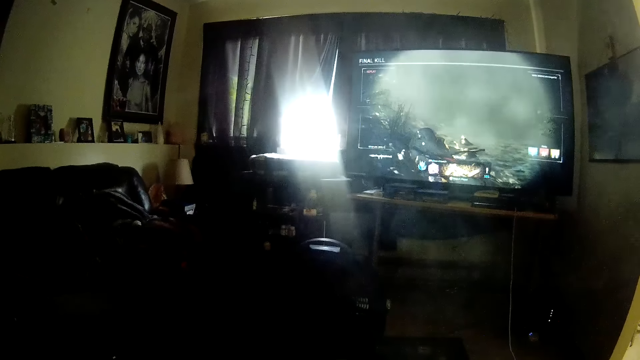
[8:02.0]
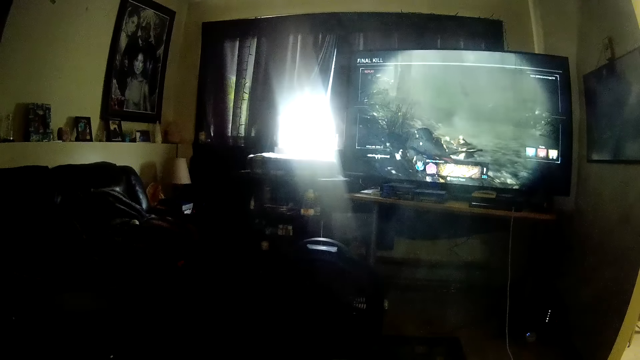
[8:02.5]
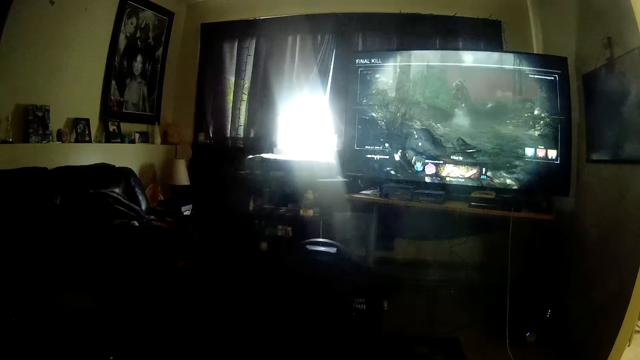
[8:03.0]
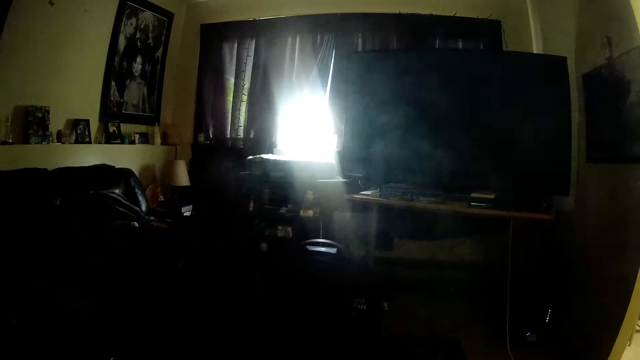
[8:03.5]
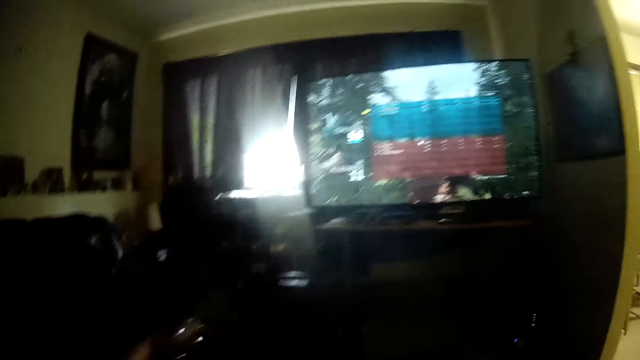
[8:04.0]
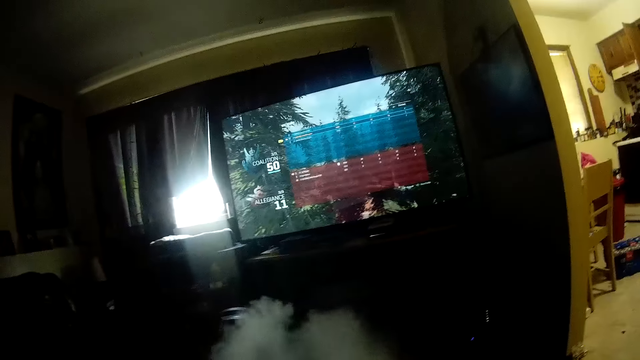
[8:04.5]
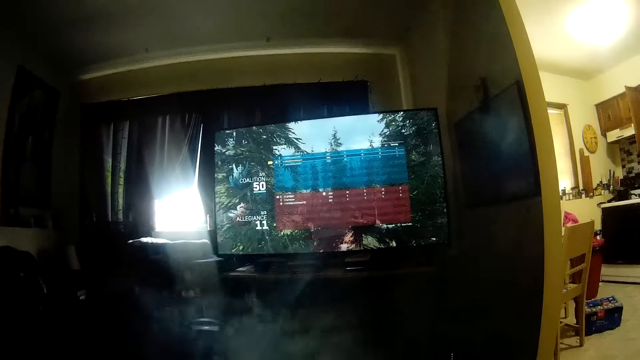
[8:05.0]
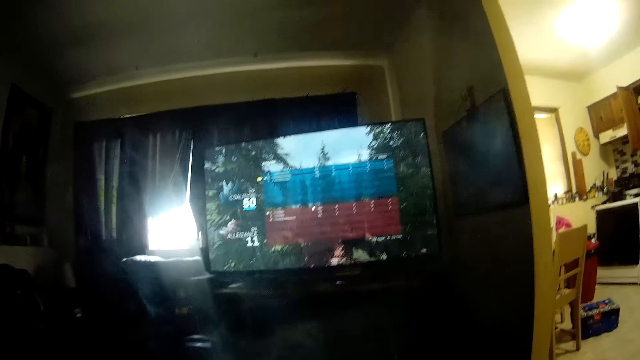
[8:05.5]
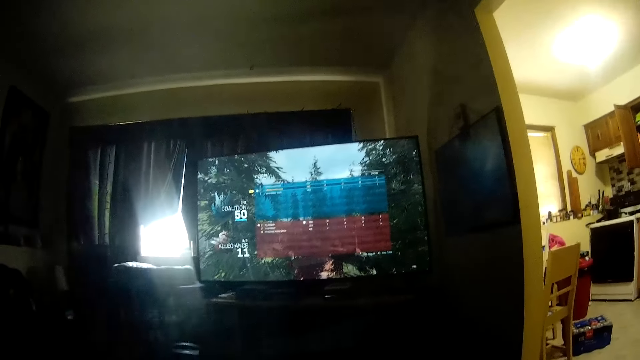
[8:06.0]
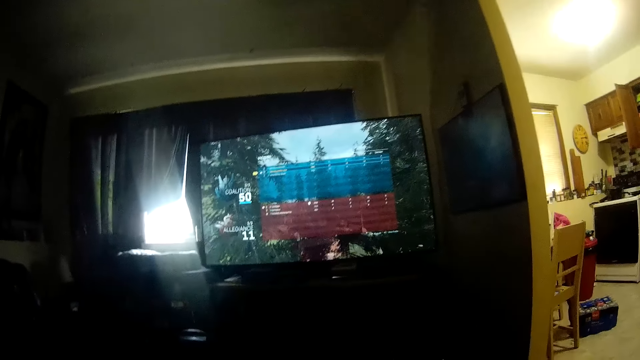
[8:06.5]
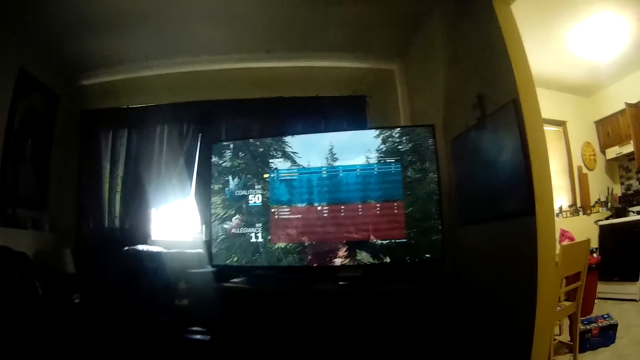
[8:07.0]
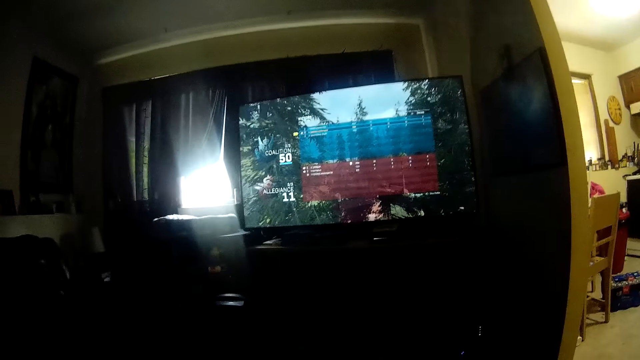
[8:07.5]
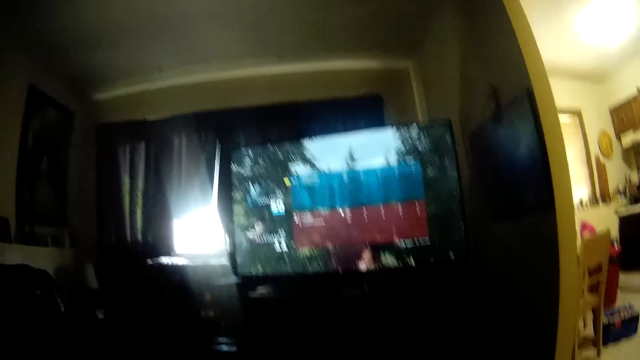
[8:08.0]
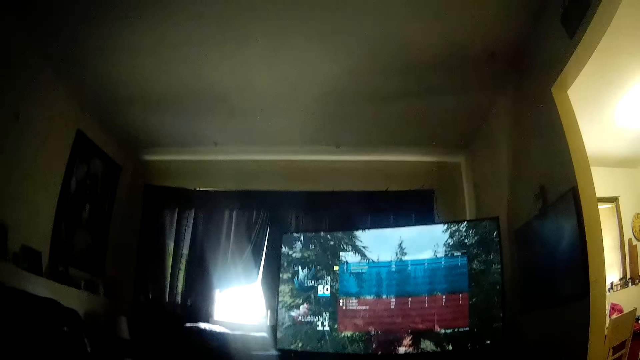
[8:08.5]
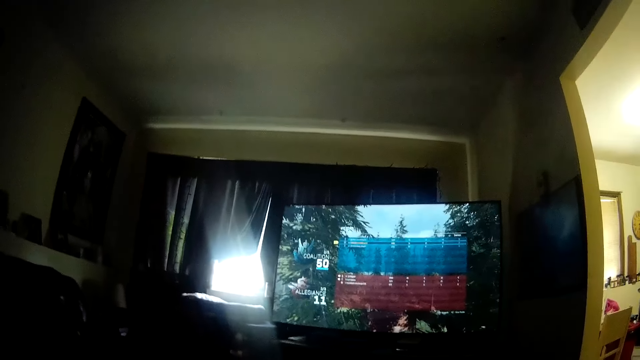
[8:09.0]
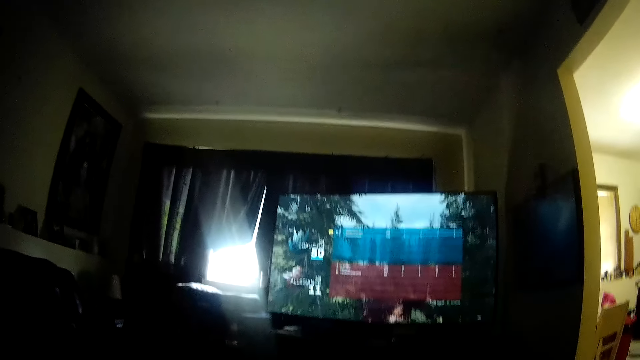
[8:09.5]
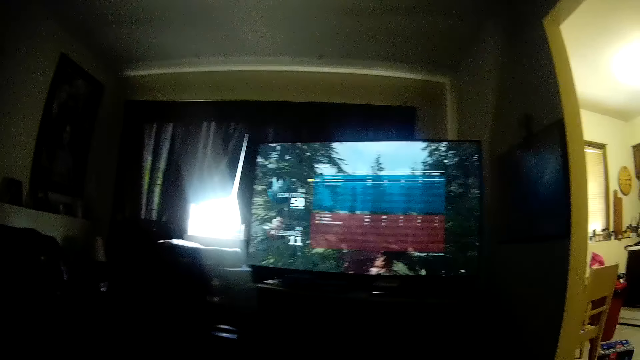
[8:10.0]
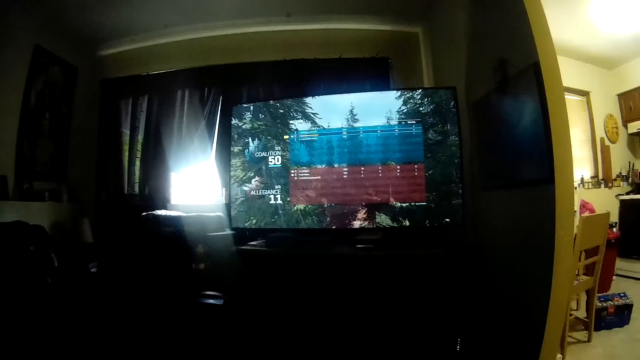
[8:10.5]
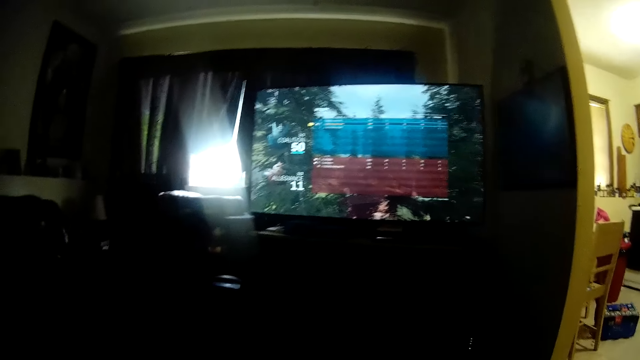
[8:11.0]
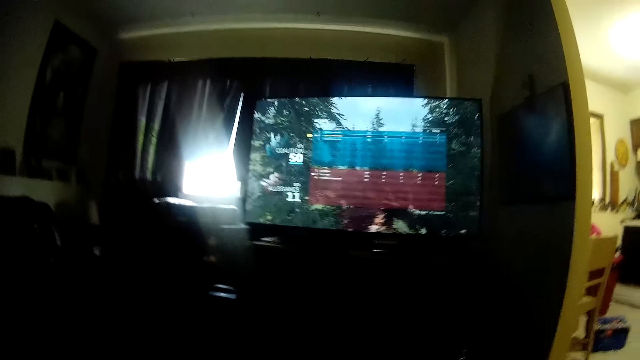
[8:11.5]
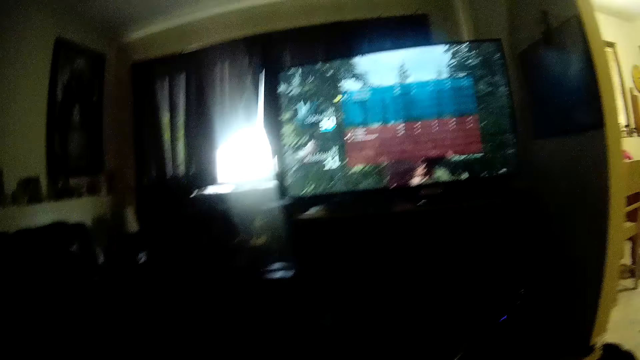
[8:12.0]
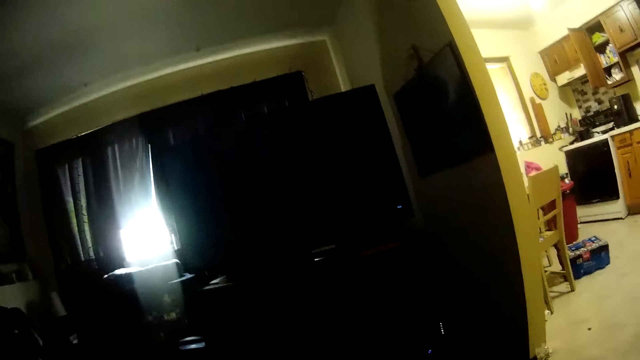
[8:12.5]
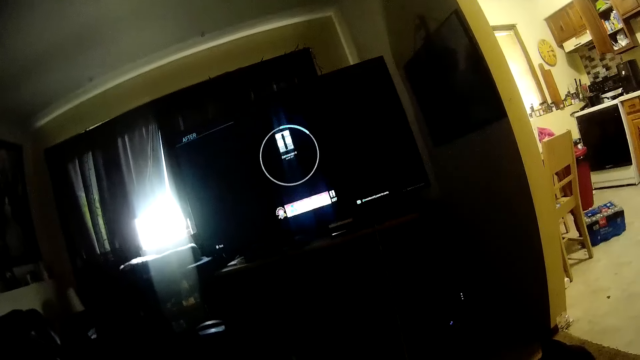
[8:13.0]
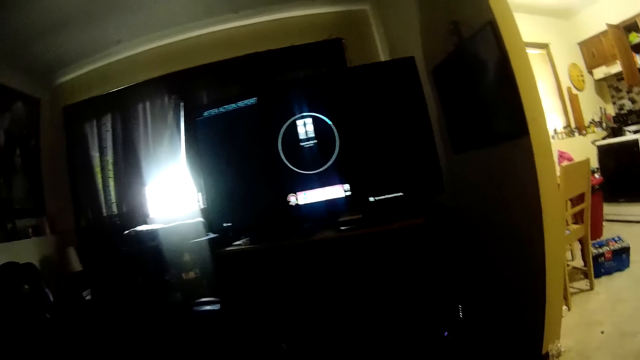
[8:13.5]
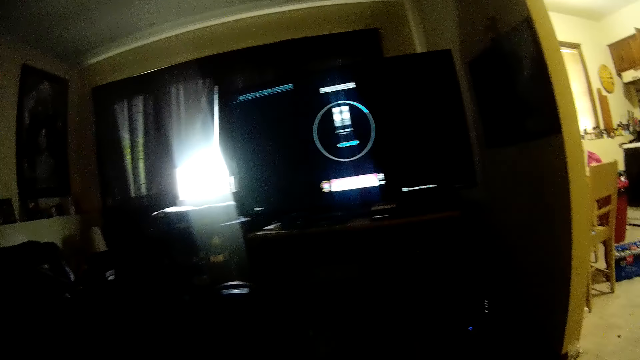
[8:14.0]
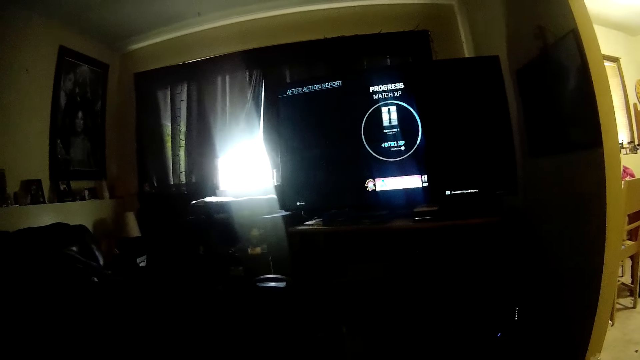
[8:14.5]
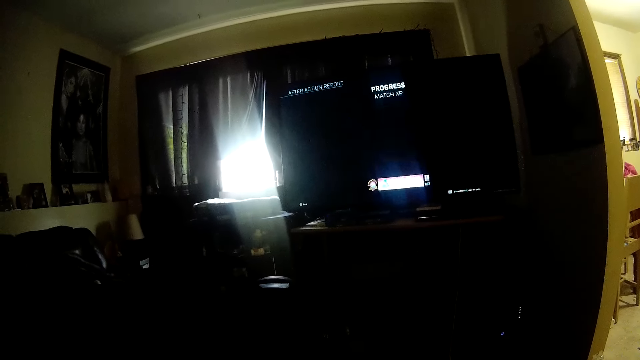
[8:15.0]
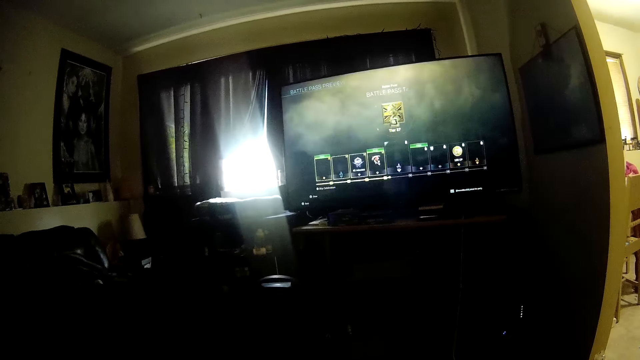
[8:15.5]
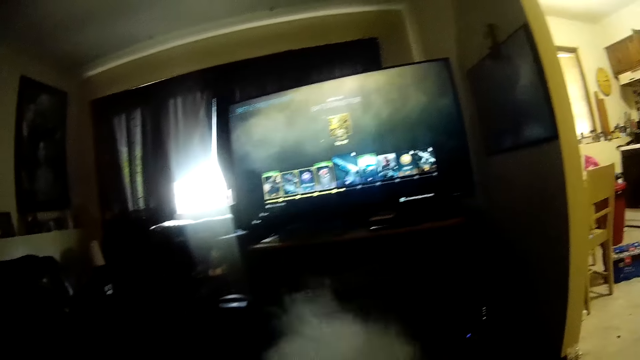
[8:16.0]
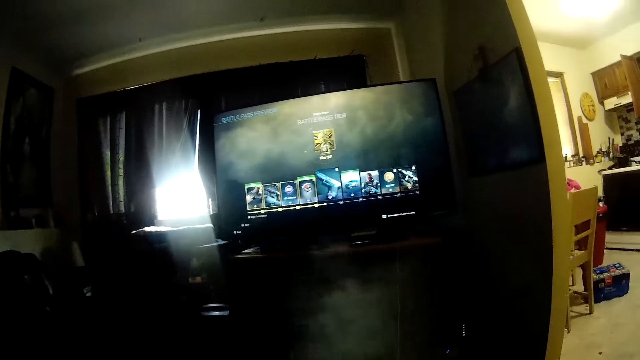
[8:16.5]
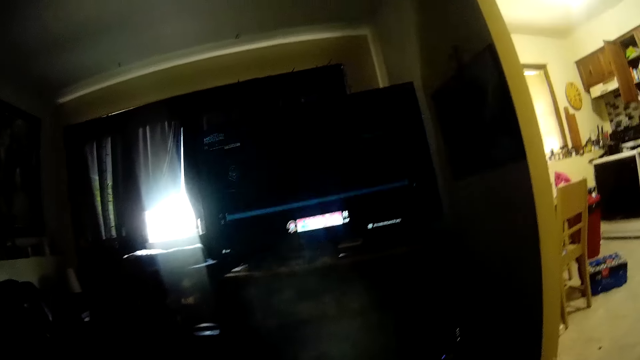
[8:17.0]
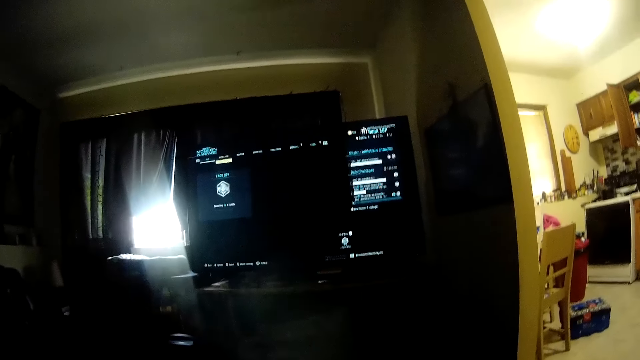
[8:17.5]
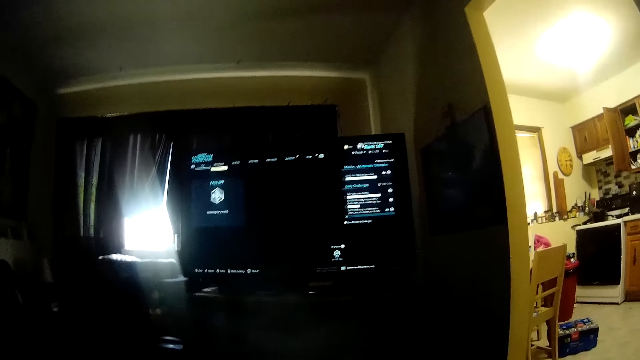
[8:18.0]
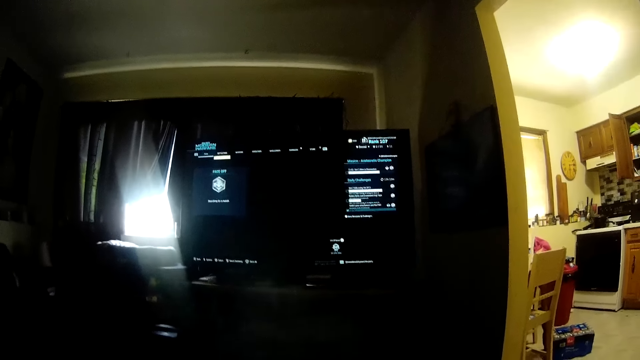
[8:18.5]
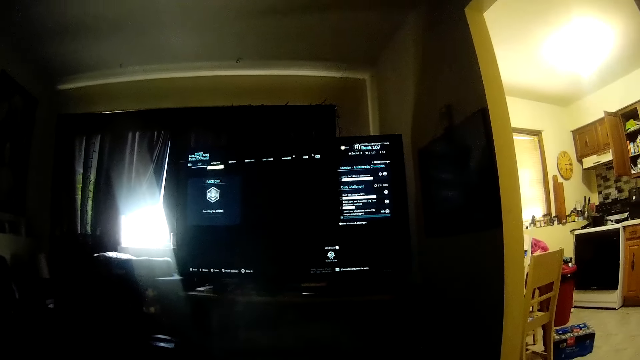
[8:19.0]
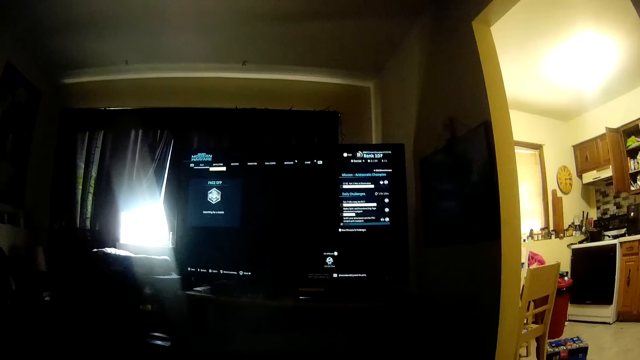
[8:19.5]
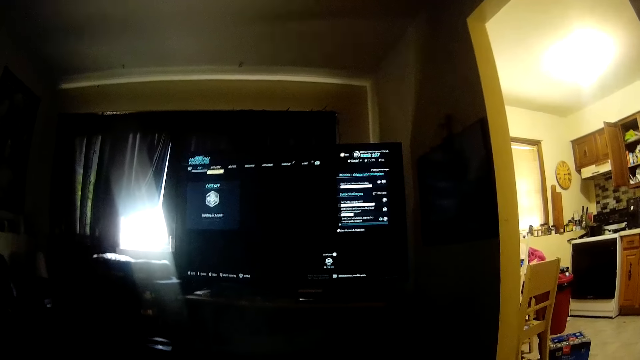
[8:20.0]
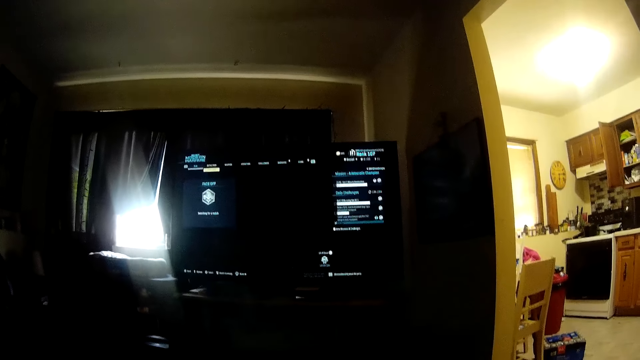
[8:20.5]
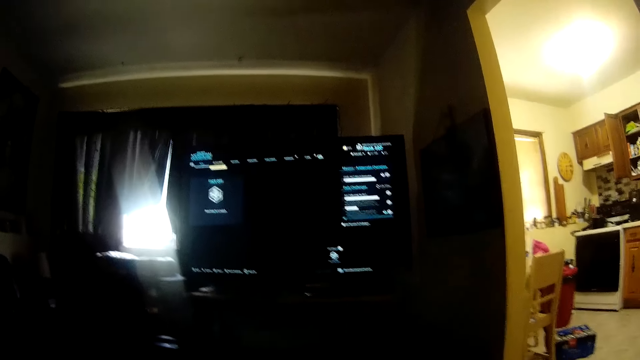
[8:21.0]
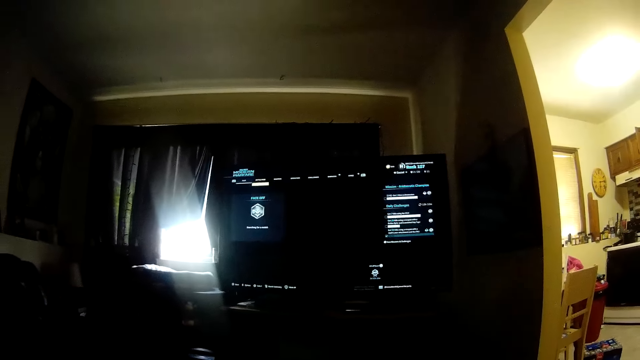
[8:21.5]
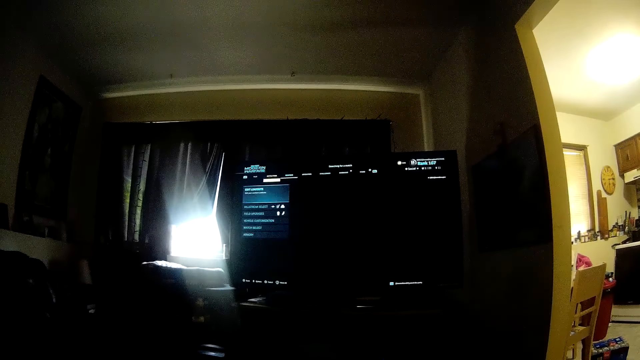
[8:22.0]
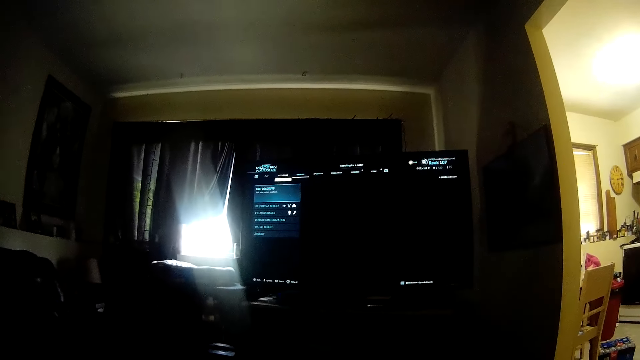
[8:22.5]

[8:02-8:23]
The camera wearer moves his hand as he pours smoke out. He pours out smoke. He displays writing on the television.
